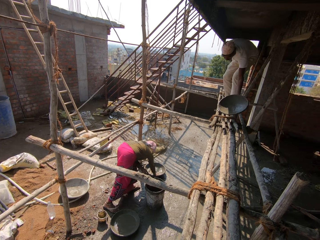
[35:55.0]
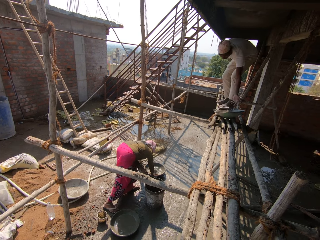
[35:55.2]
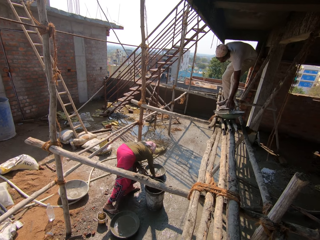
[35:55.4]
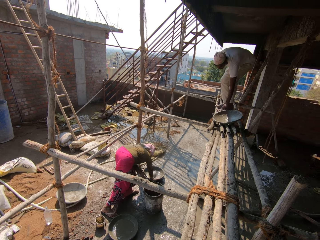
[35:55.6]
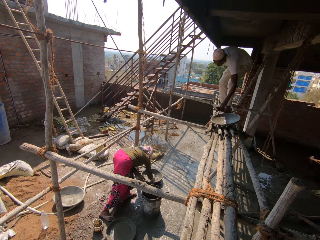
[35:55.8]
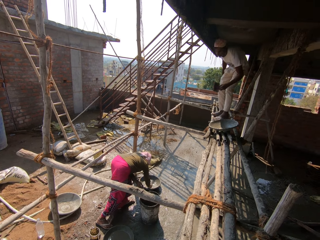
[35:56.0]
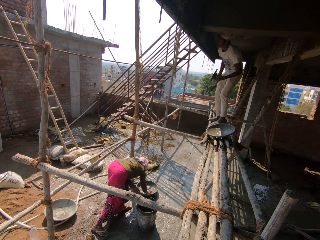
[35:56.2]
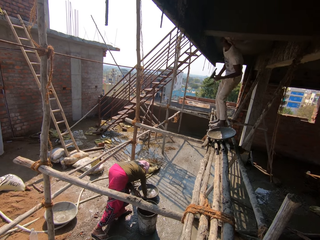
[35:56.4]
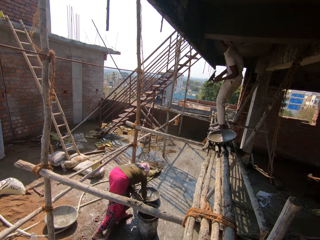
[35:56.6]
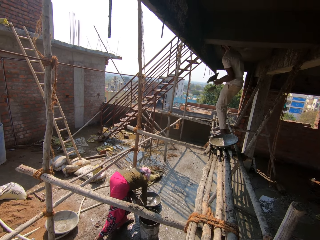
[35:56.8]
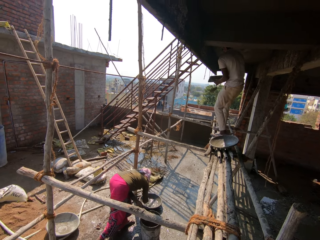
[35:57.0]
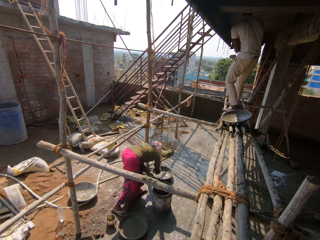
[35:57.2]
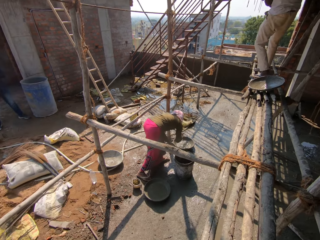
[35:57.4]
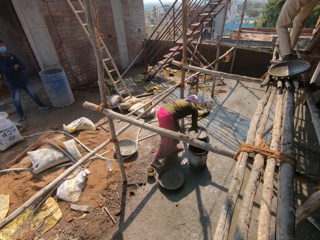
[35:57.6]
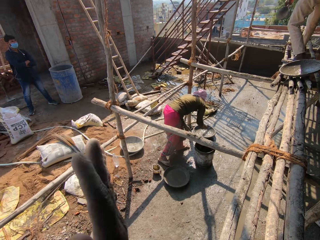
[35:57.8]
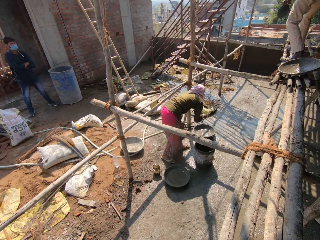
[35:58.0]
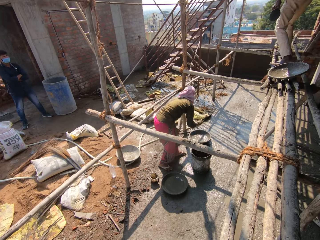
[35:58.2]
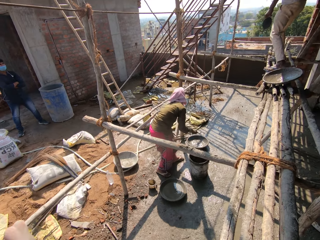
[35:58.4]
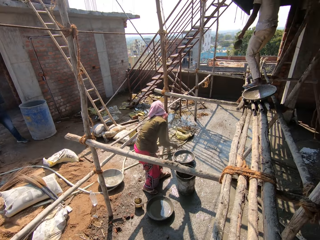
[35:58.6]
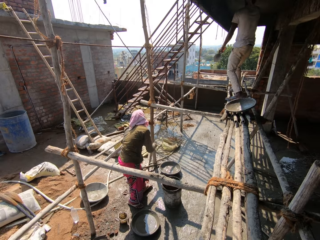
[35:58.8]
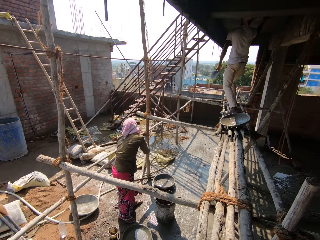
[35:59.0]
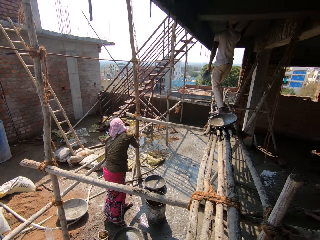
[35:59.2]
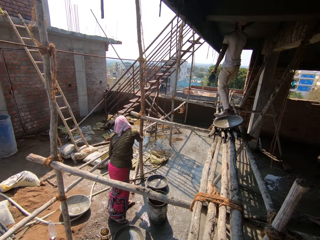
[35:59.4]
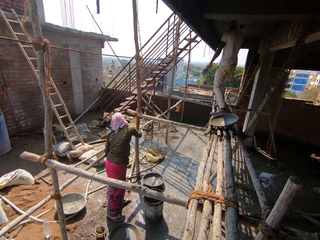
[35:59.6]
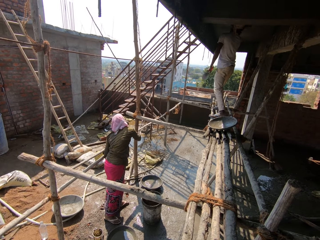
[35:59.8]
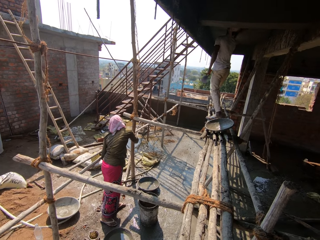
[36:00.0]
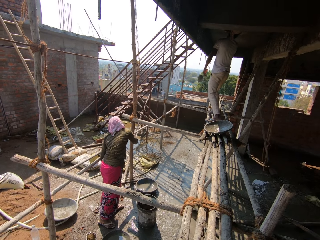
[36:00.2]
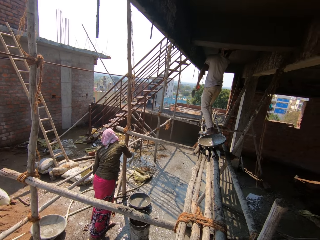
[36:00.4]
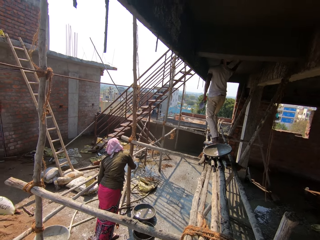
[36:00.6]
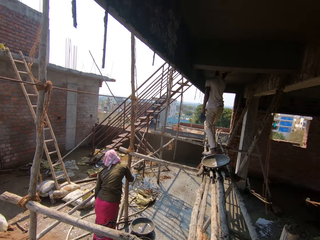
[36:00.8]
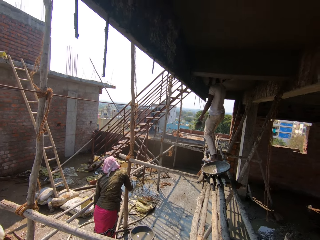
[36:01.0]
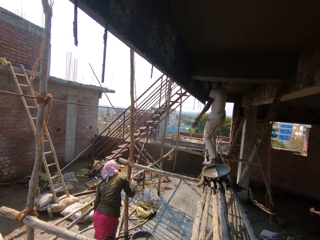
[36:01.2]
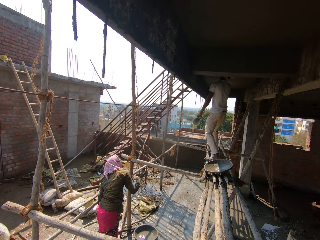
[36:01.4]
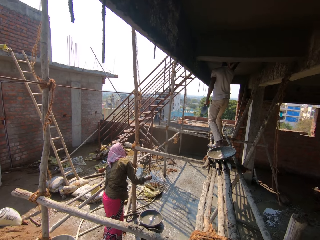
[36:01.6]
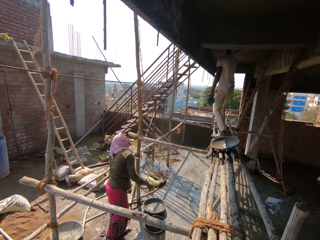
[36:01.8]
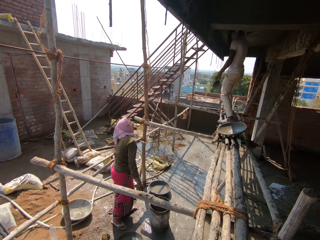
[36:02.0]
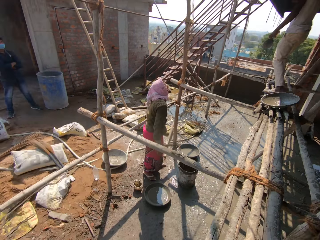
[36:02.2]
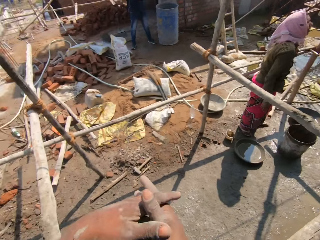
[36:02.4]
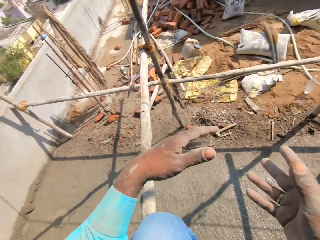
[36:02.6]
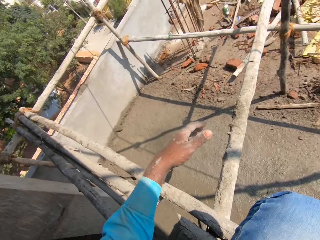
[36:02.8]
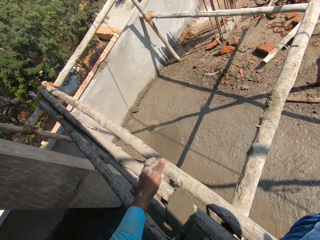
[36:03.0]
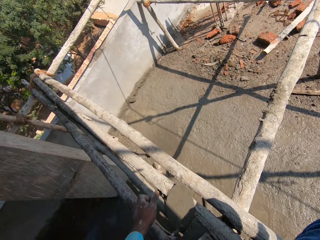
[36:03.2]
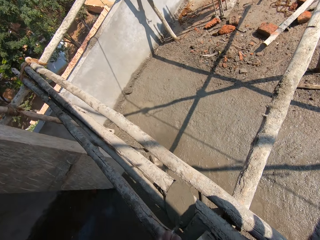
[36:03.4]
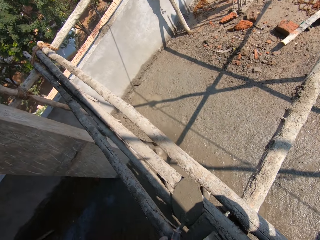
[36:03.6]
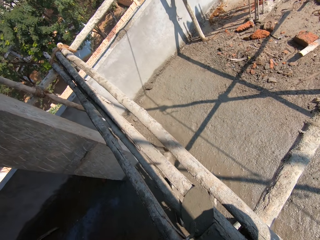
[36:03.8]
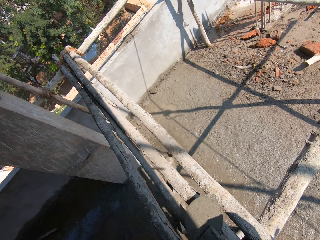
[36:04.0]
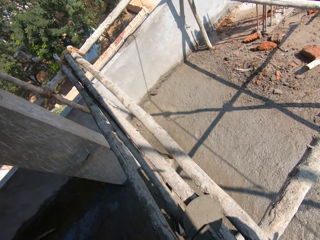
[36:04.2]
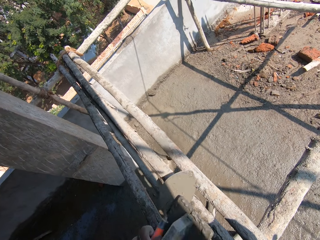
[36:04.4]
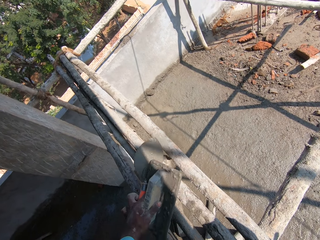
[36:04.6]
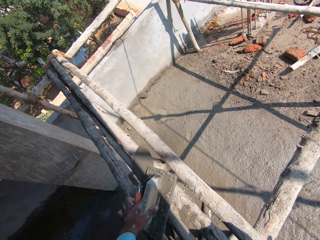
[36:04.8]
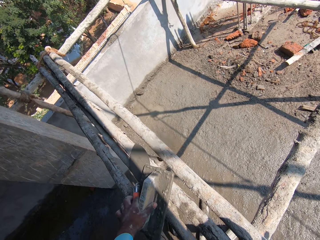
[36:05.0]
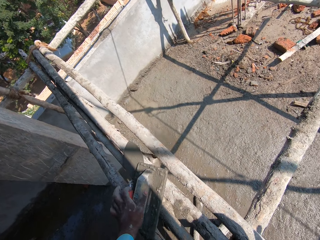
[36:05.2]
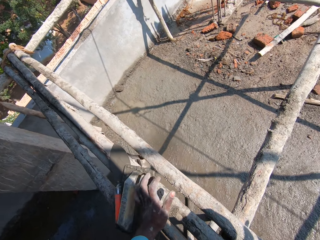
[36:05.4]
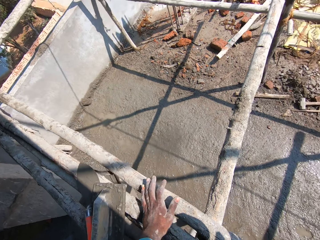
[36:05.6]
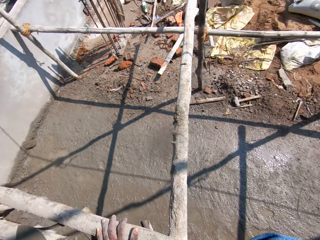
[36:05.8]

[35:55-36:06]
A man puts down the plaster tray and moves around. The camera wearer rubs his hands against each other. He looks around. The man plasters the wall. The camera wearer looks around. He moves a brick trowel and a wooden plastering trowel on the scaffold with his hand.

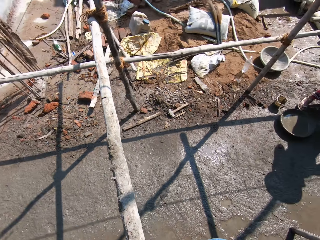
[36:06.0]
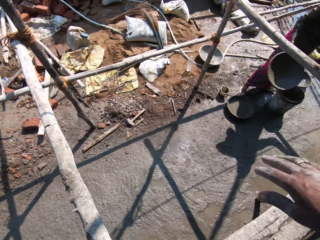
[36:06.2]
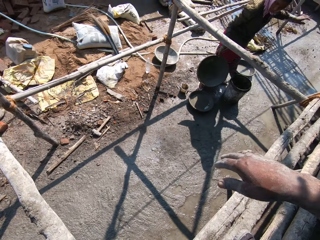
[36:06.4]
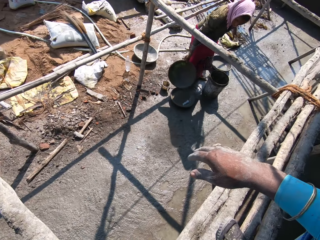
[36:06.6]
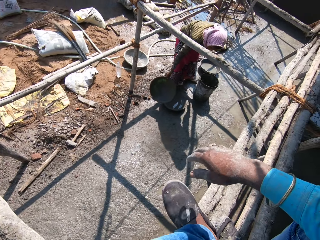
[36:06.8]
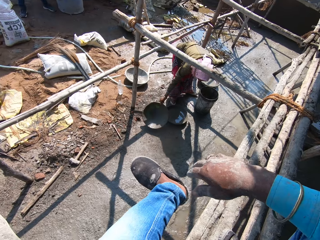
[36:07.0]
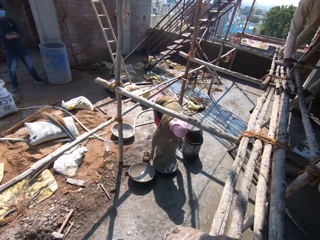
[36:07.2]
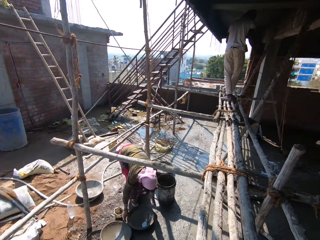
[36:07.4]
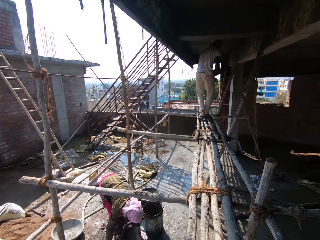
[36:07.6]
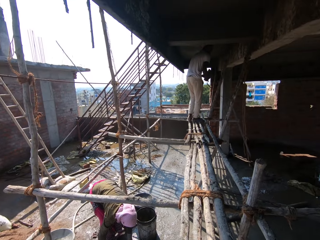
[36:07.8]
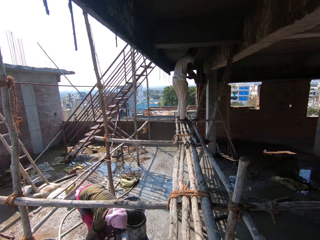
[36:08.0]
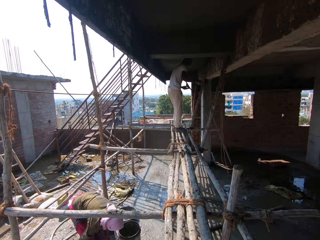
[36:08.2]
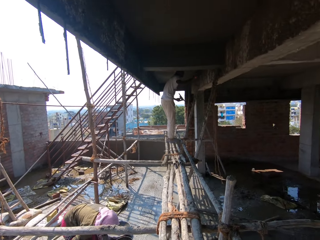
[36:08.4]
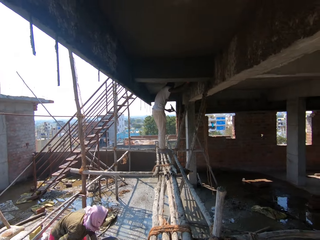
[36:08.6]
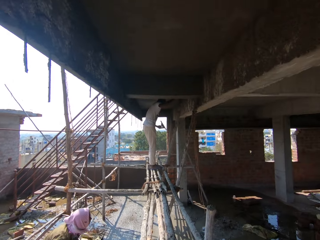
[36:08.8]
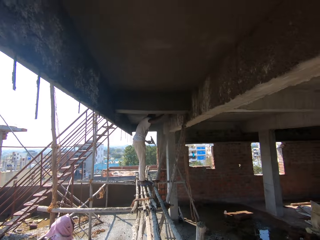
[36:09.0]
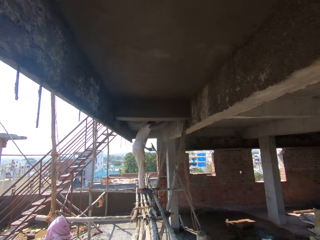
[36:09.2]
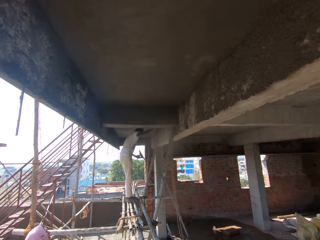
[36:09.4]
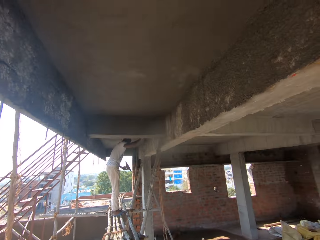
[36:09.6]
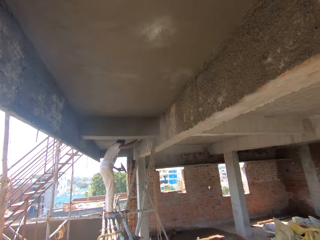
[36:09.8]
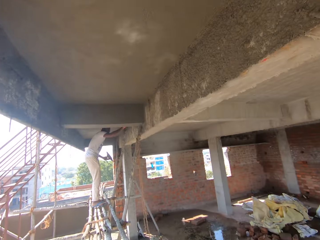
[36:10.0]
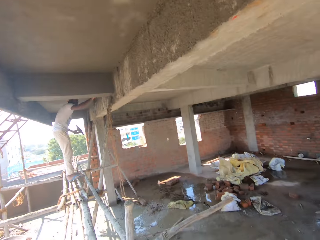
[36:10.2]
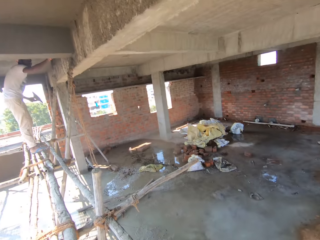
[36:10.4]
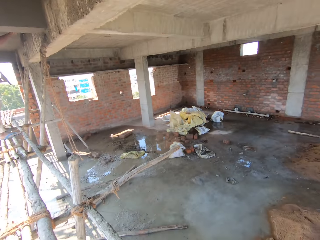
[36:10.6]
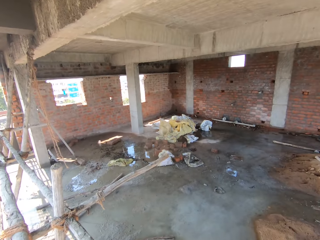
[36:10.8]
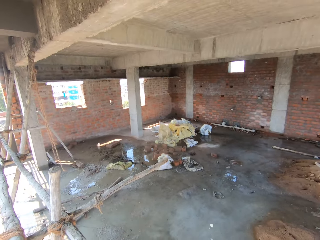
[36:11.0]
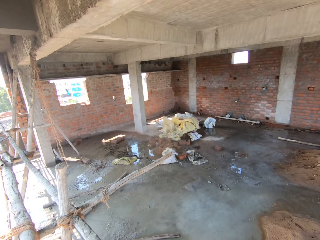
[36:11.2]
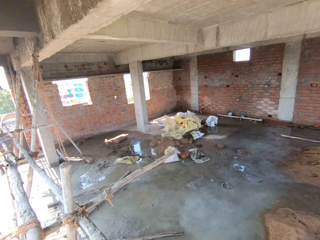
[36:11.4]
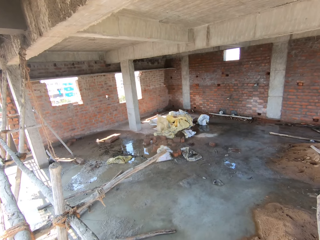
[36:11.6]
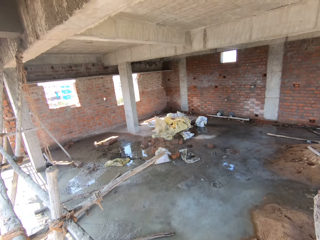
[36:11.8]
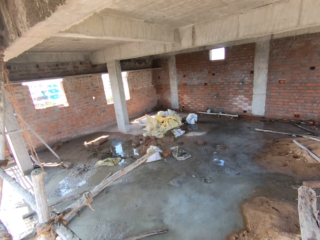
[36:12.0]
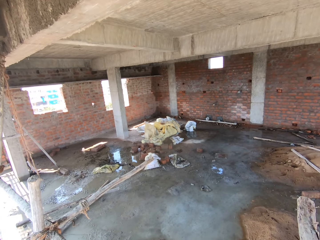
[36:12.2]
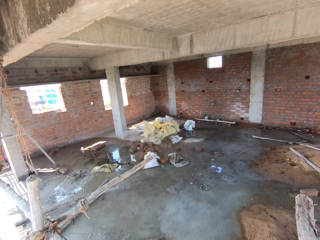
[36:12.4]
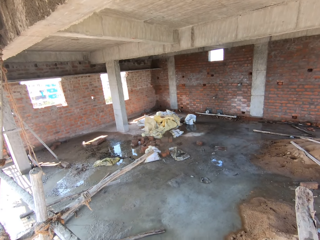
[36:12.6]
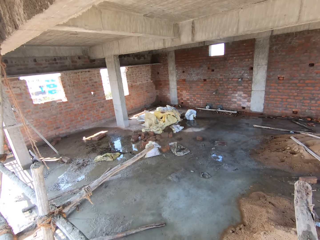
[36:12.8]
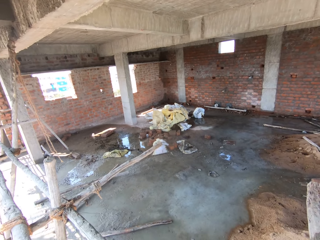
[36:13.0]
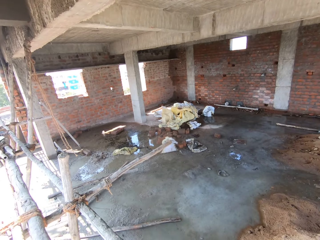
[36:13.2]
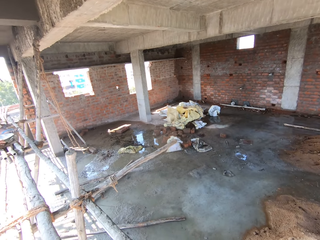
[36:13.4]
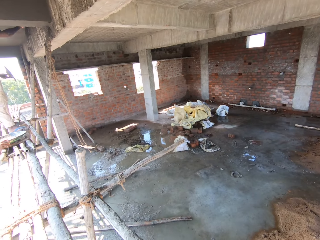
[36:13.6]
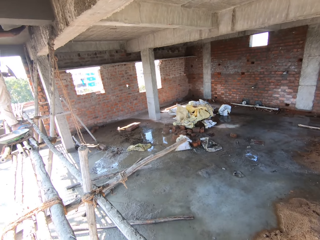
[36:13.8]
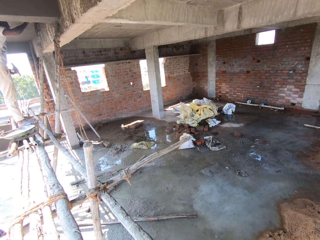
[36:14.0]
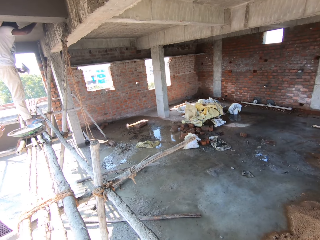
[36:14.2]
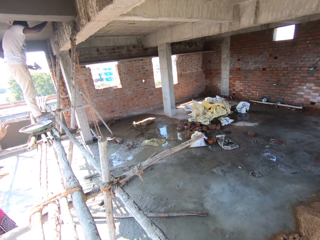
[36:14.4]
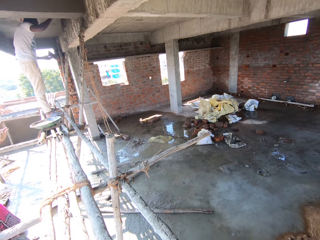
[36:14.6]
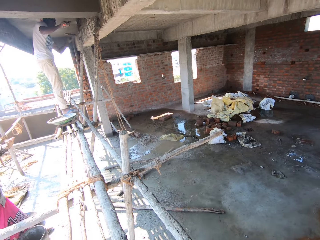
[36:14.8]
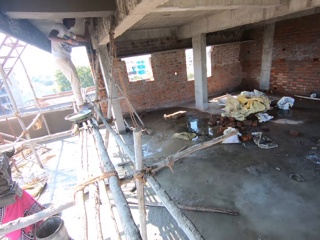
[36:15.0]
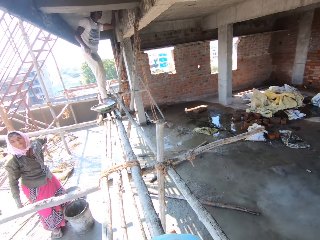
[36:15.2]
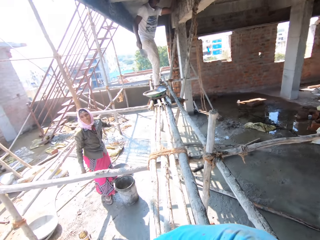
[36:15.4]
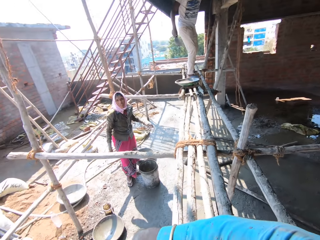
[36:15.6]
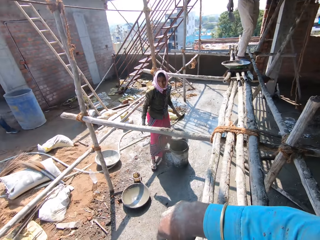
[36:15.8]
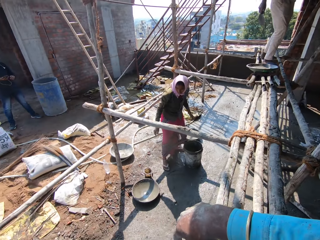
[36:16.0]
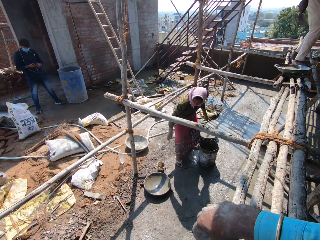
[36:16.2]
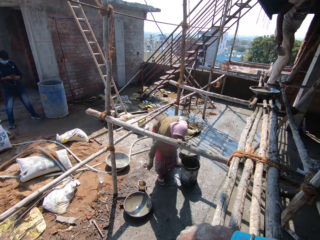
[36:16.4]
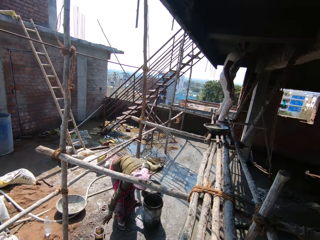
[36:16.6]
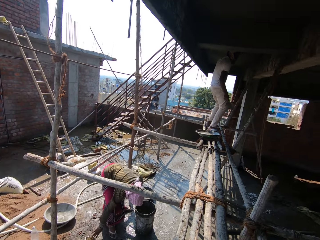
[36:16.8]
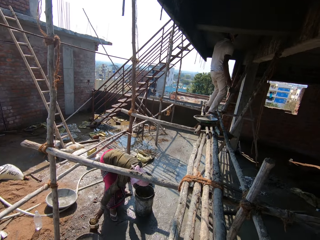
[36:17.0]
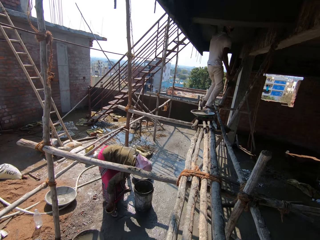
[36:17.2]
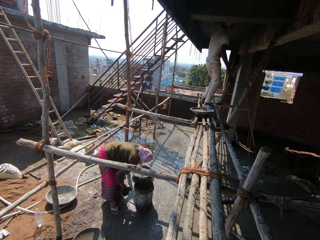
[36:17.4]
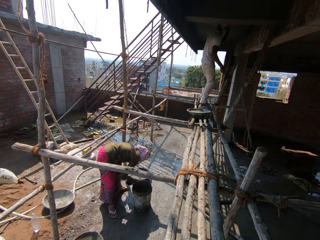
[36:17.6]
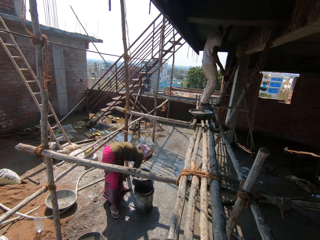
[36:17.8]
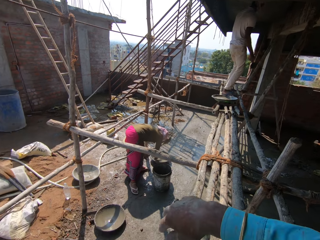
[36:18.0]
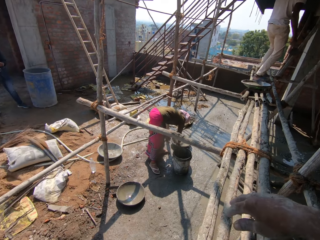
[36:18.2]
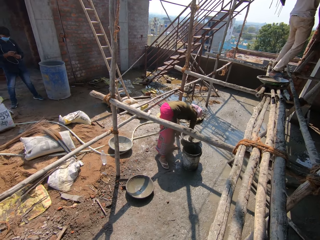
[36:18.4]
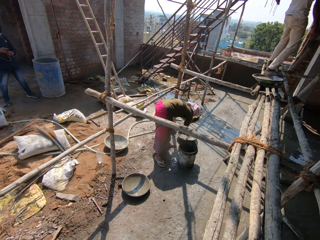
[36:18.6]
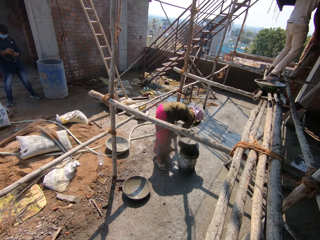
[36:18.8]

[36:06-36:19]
The camera wearer touches the scaffold. He puts down the tool. He looks around. He moves his leg. He looks around. He spits. He looks around. He converses with colleagues.
